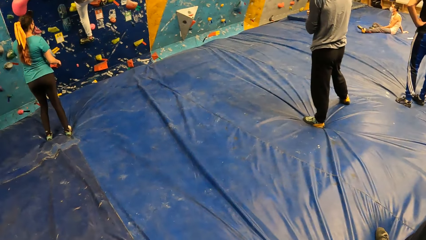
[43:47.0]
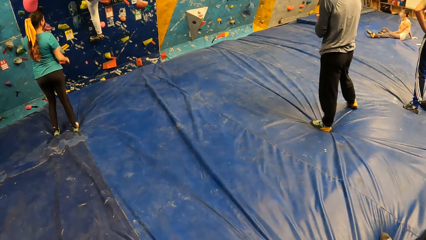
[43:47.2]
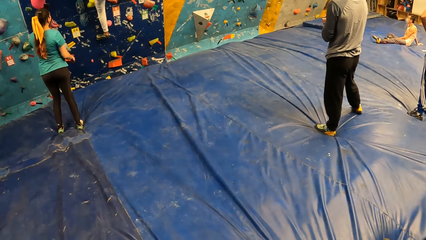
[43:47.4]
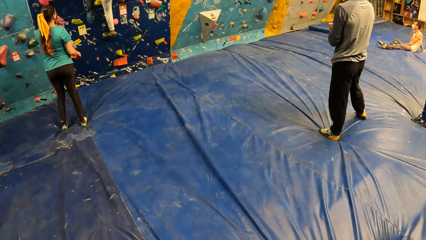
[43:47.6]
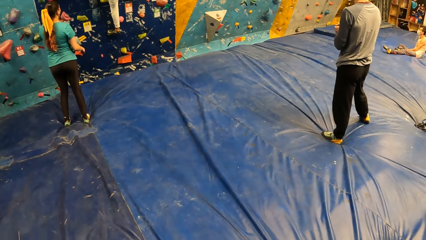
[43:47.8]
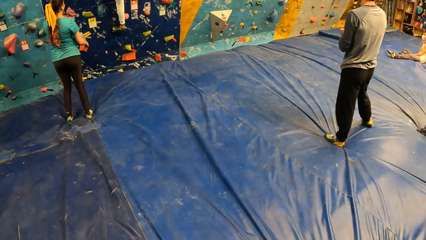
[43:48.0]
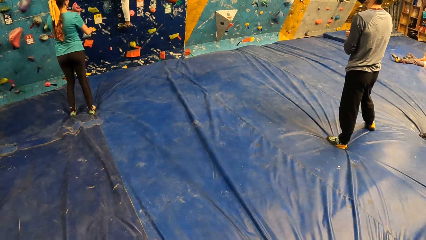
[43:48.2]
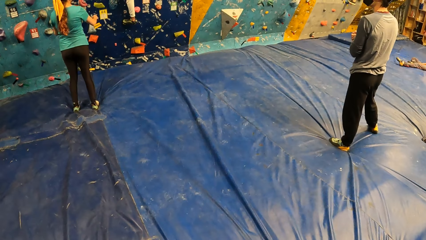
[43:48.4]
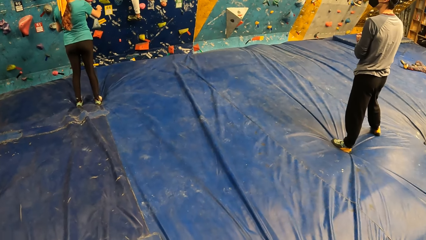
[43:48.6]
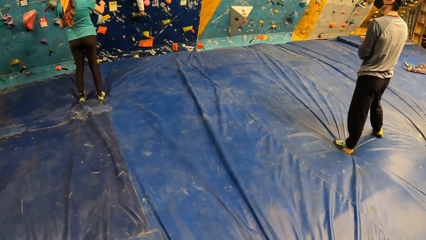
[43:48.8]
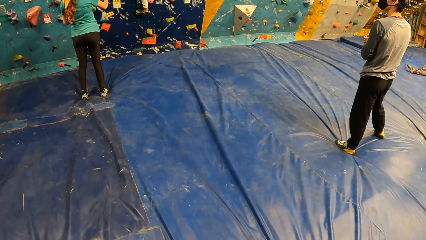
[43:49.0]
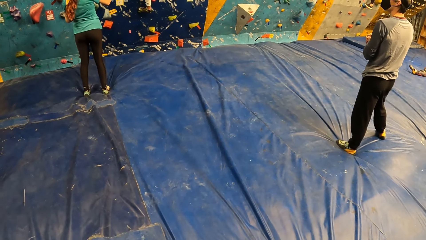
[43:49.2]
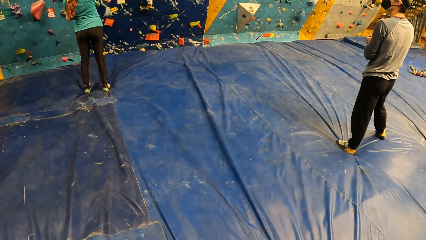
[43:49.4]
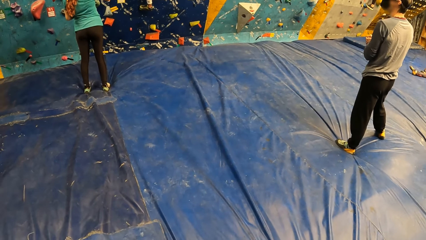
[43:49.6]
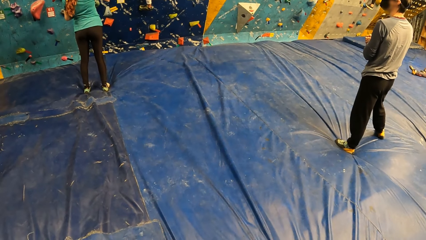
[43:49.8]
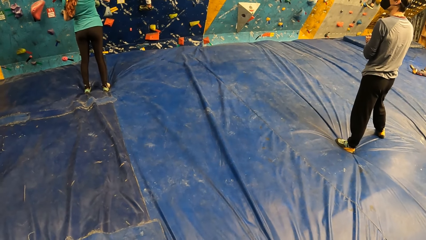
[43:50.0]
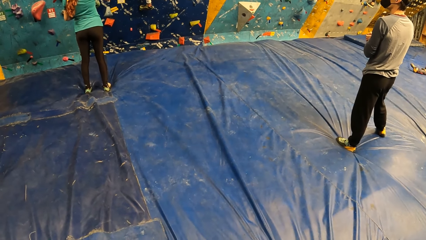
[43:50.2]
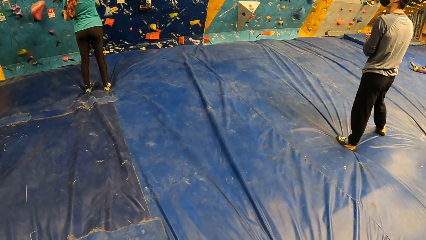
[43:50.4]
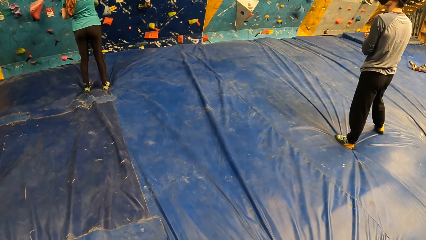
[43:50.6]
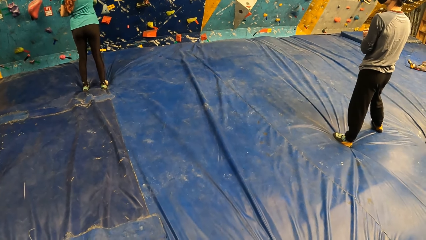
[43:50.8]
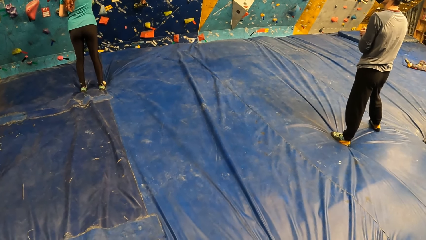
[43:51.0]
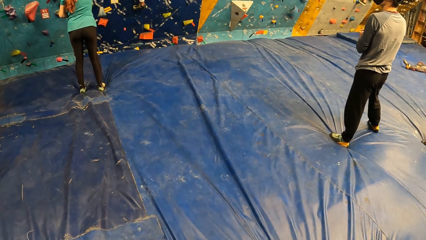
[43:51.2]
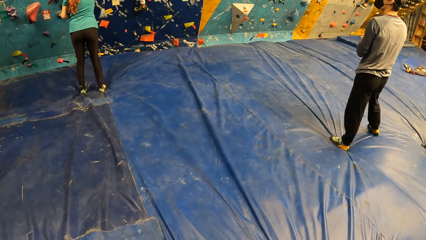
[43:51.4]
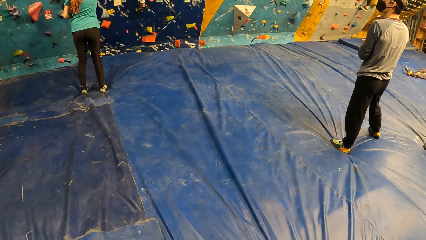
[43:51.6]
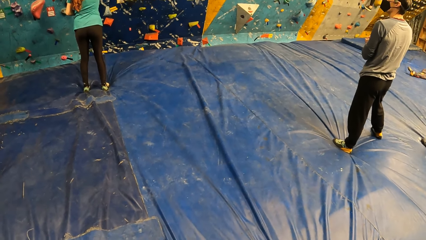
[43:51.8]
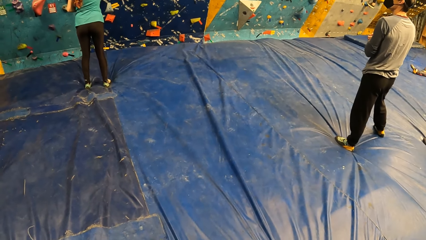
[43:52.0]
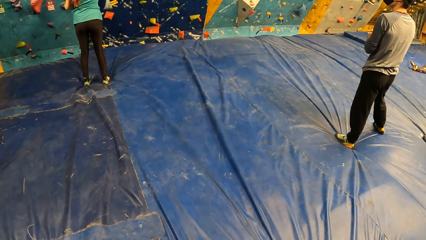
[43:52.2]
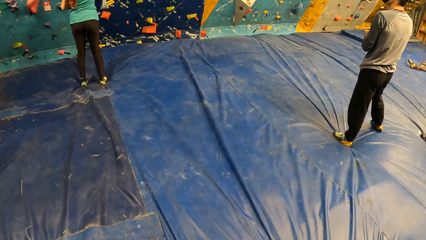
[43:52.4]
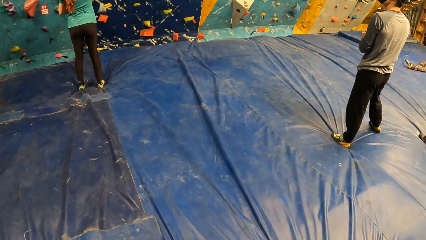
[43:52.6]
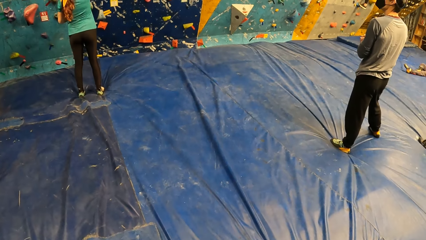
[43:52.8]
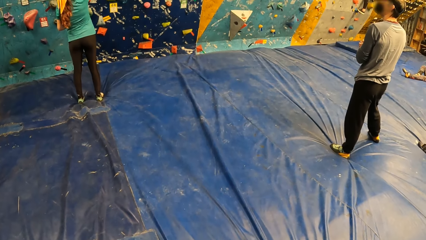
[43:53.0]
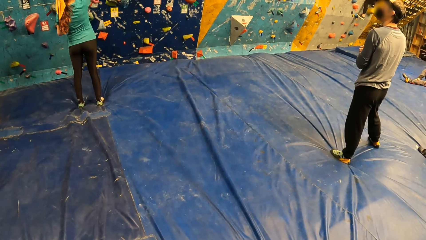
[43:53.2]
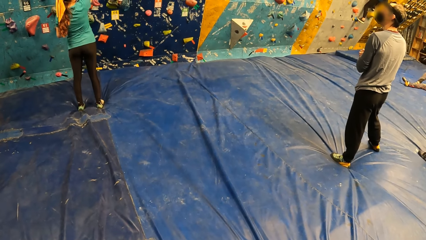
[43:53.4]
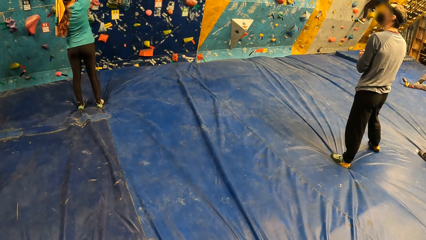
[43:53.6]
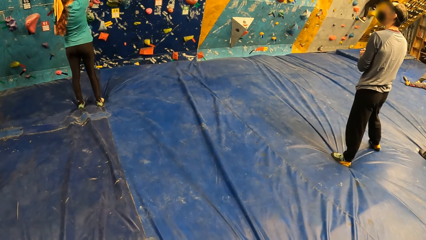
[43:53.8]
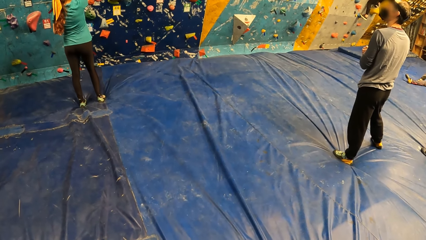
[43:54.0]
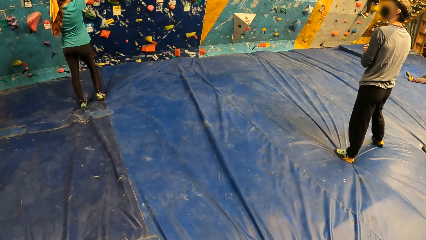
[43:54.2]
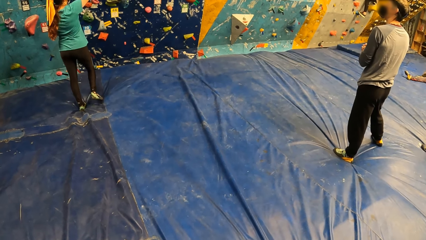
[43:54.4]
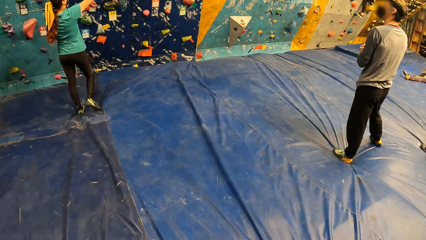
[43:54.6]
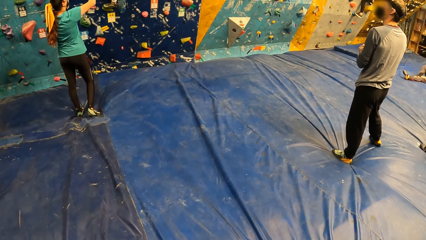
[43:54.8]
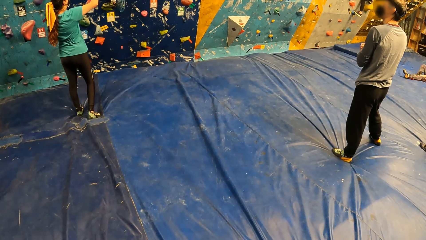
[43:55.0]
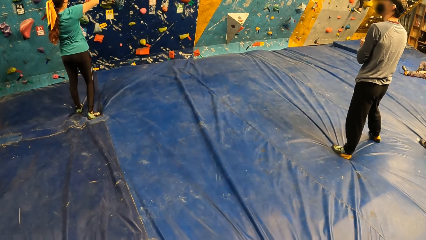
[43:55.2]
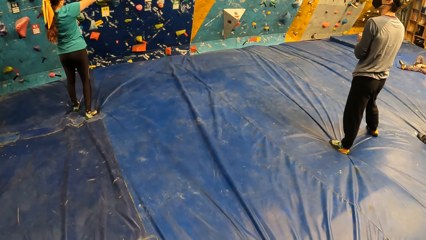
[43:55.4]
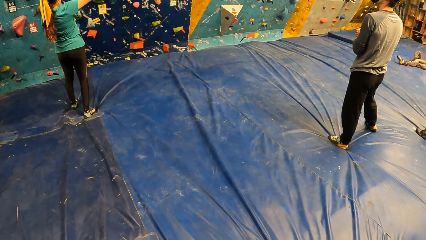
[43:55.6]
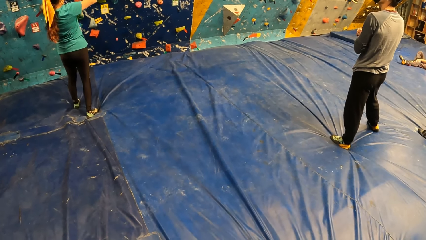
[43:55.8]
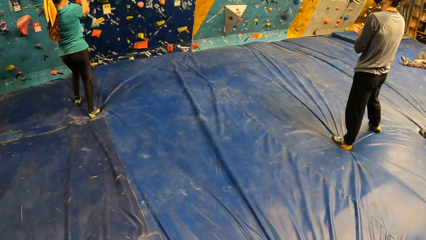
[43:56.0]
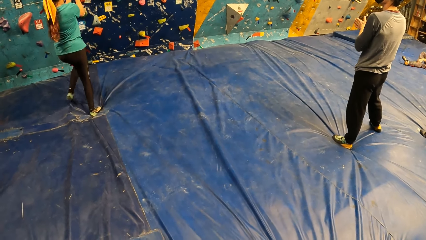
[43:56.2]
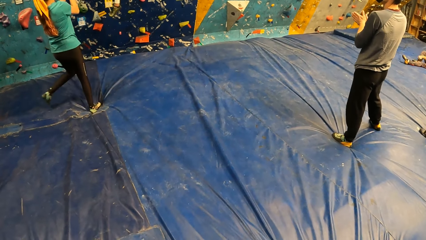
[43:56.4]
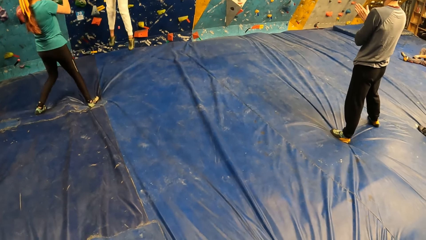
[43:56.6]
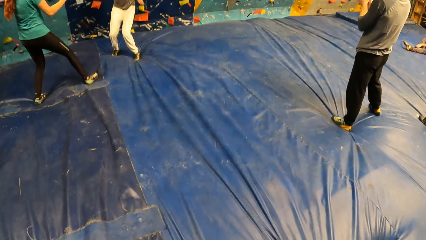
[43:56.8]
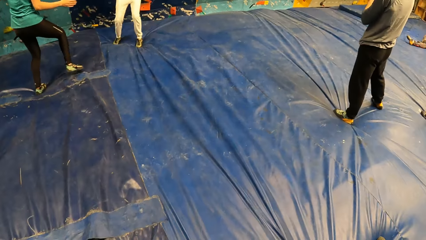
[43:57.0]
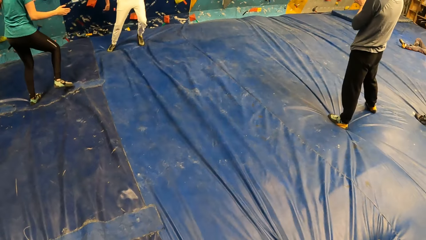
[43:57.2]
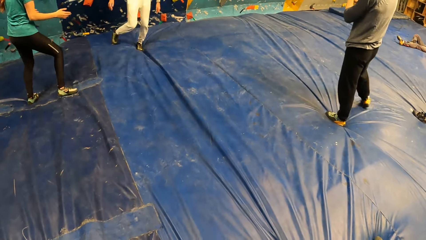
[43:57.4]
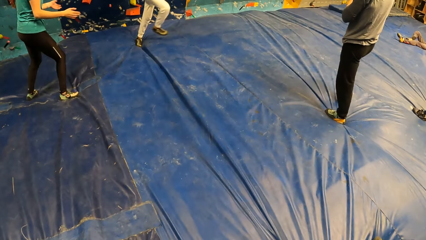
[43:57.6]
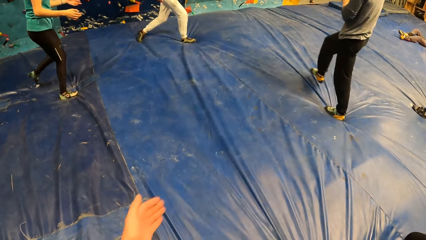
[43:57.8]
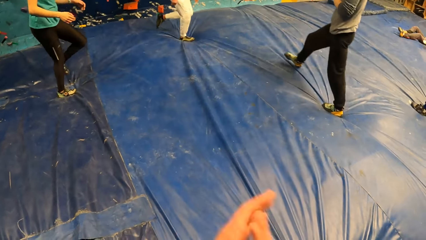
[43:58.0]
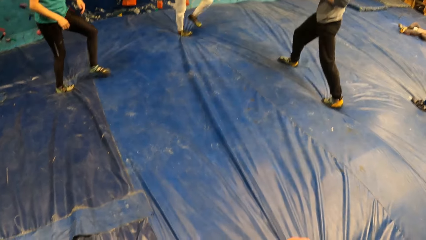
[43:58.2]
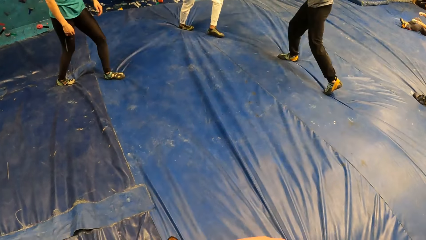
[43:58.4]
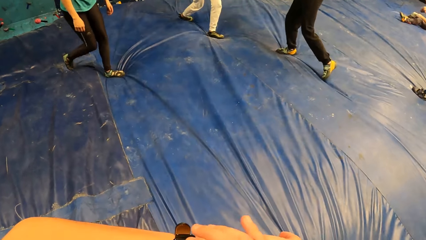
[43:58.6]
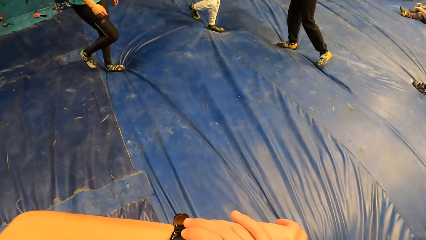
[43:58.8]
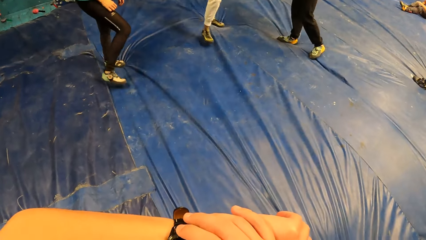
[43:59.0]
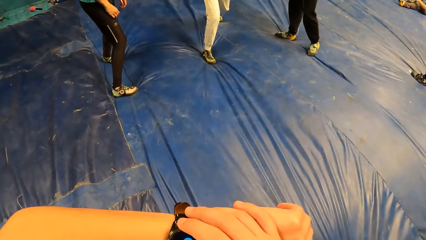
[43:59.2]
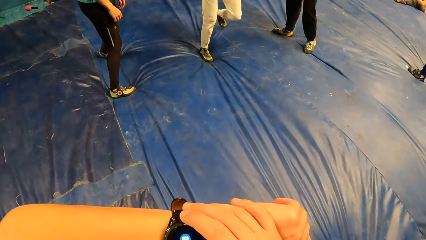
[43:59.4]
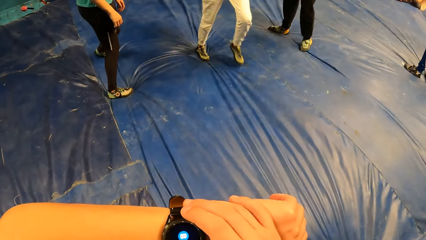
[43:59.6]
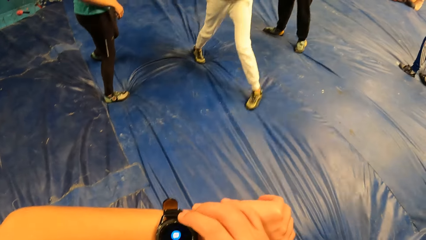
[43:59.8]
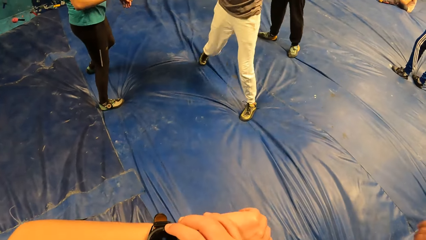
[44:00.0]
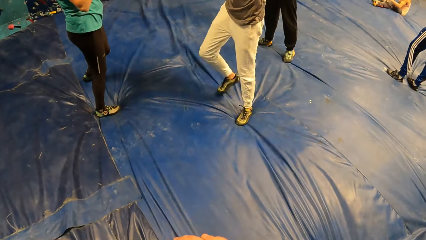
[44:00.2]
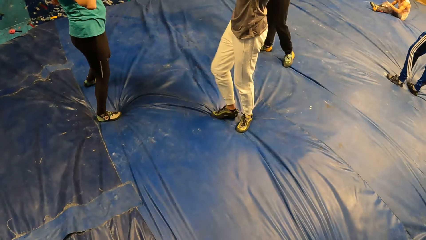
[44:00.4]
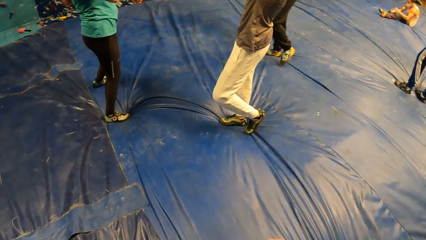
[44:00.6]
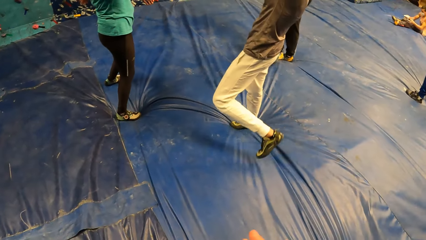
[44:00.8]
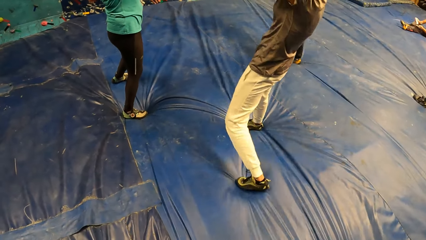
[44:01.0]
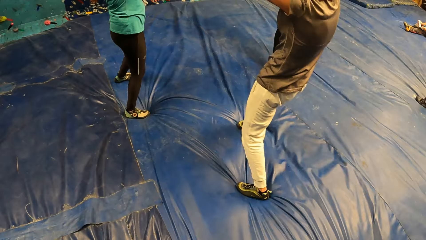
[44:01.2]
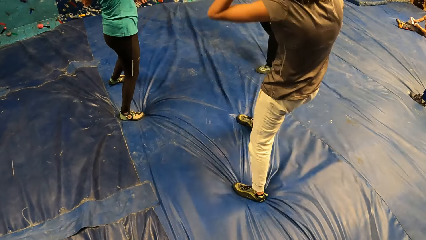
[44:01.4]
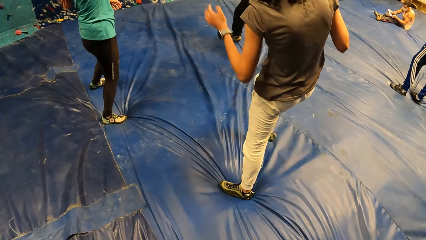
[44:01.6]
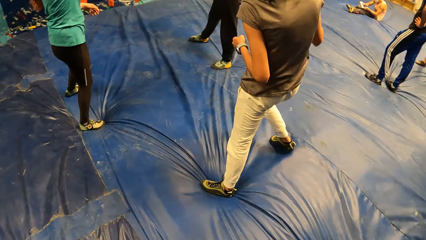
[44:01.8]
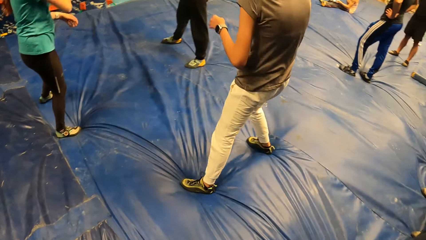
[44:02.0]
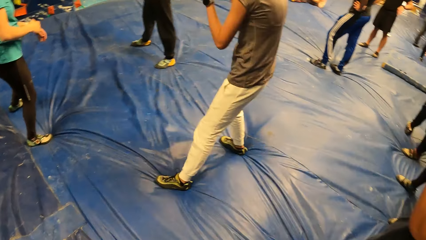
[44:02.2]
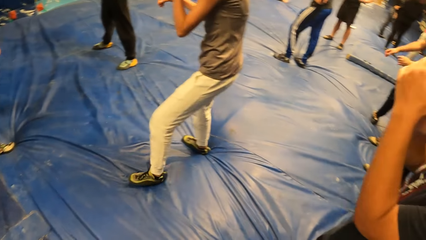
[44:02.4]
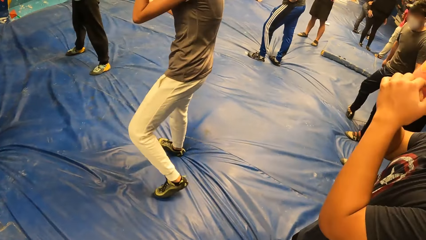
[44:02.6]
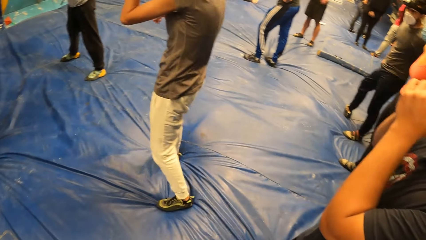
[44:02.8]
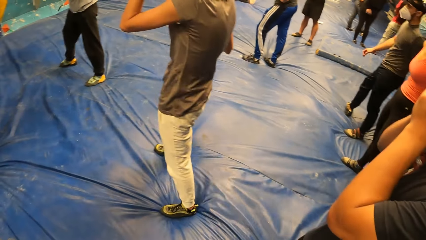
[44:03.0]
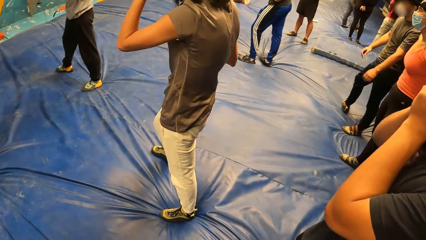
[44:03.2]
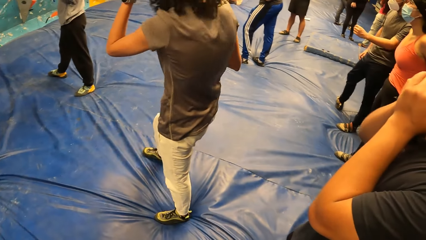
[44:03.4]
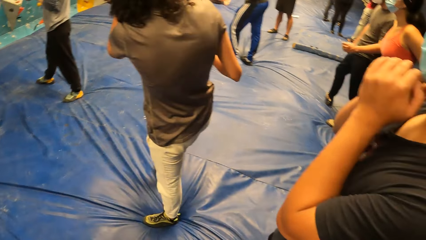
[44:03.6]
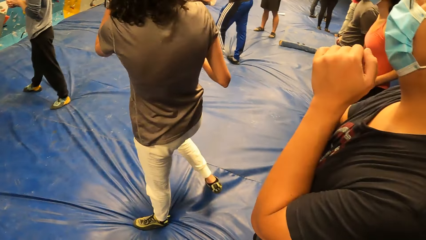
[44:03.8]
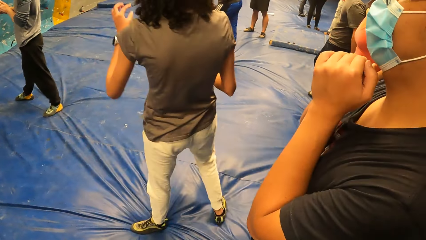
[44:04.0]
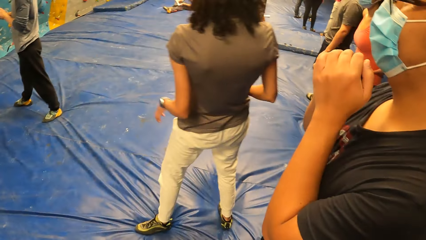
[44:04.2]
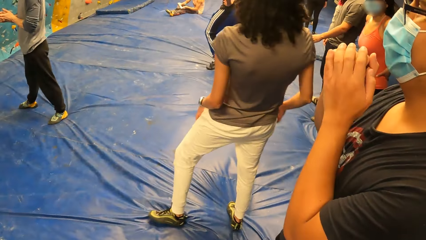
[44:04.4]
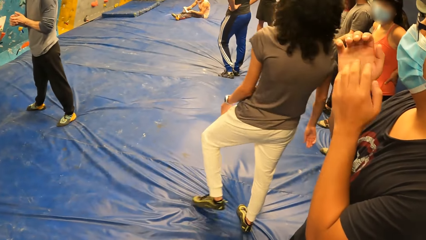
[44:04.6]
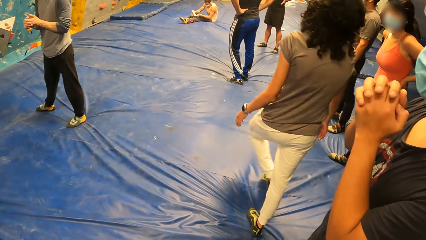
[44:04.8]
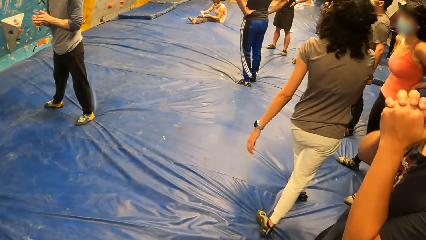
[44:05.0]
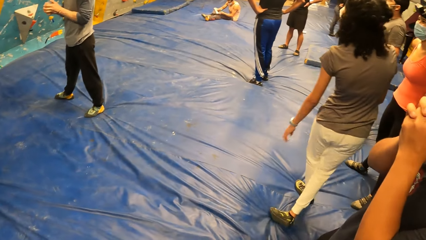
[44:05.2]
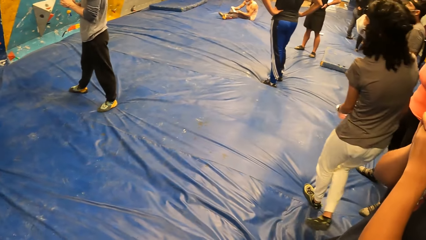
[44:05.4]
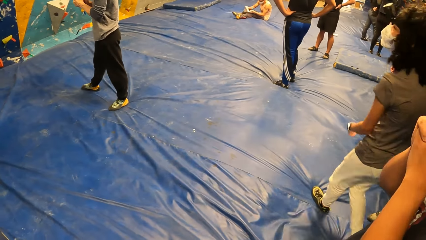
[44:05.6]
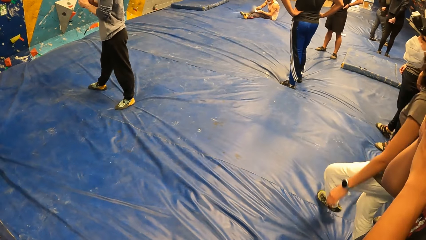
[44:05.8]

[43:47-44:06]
The camera wearer stares at people's activity. The woman lands on the bouldering mat. The camera wearer folds hands.
